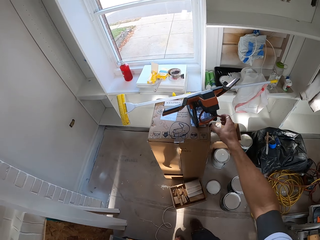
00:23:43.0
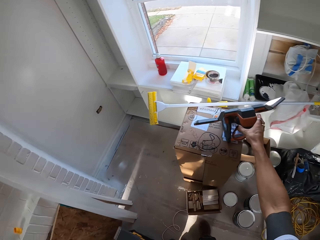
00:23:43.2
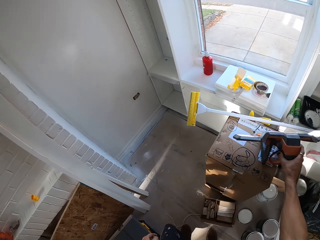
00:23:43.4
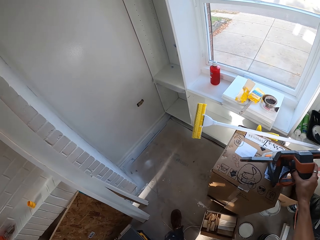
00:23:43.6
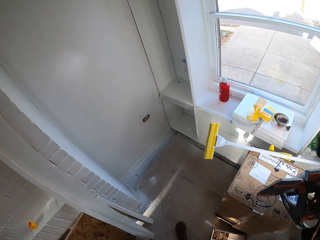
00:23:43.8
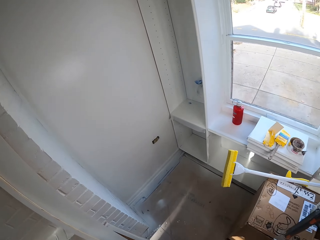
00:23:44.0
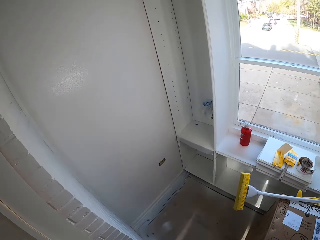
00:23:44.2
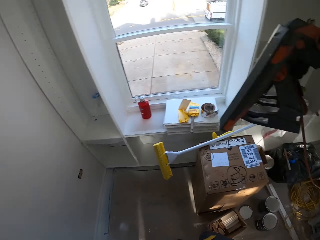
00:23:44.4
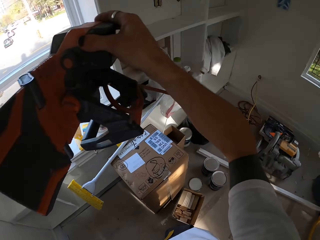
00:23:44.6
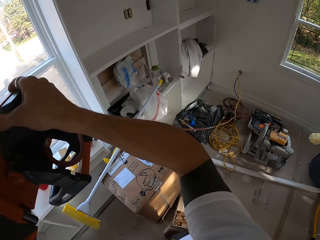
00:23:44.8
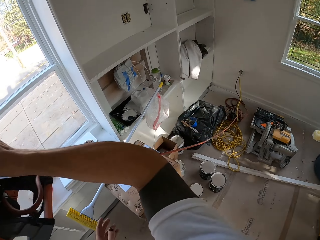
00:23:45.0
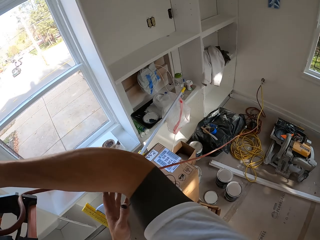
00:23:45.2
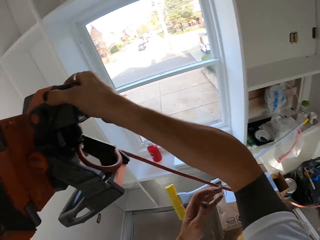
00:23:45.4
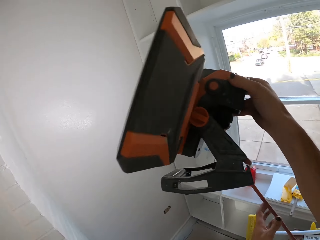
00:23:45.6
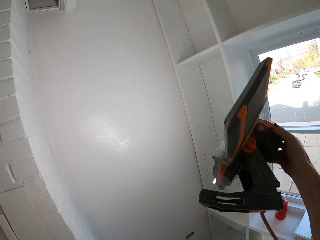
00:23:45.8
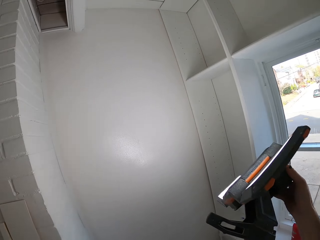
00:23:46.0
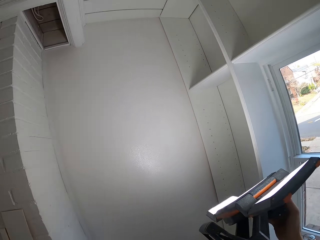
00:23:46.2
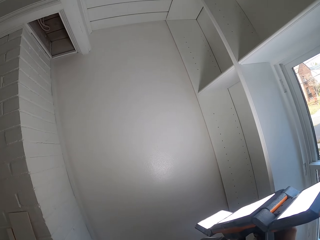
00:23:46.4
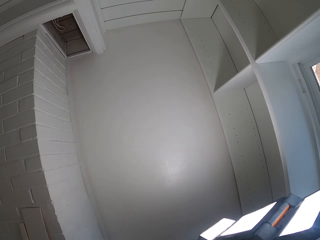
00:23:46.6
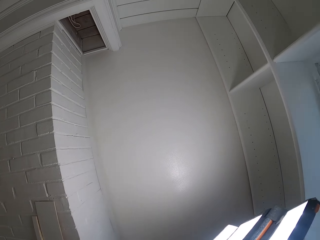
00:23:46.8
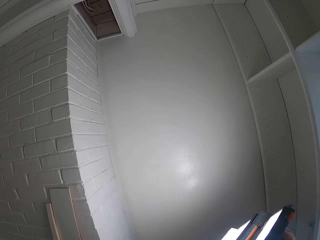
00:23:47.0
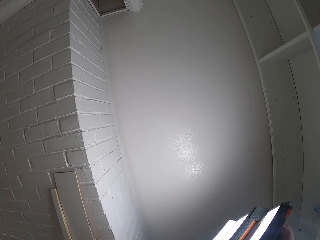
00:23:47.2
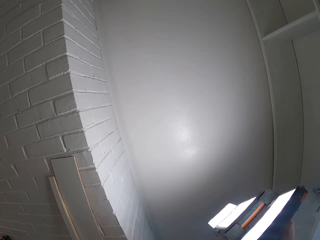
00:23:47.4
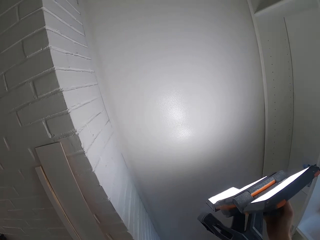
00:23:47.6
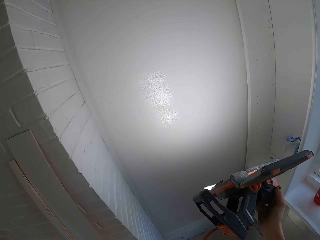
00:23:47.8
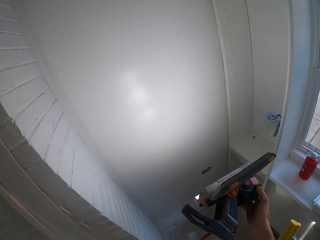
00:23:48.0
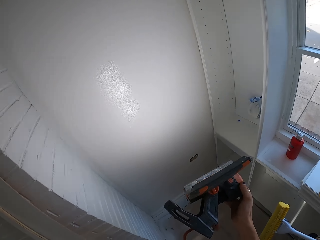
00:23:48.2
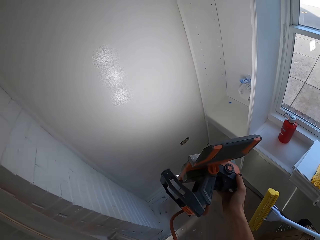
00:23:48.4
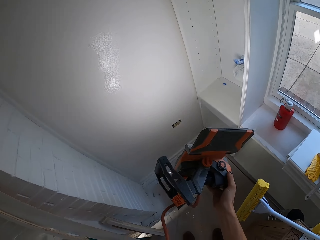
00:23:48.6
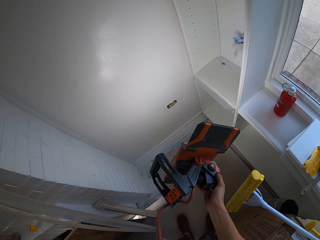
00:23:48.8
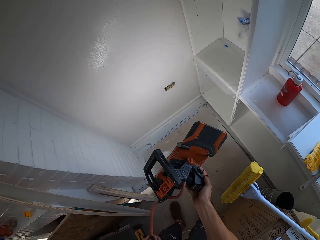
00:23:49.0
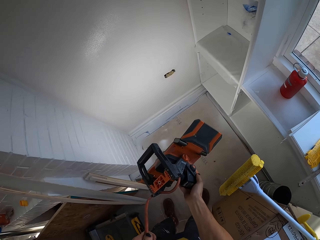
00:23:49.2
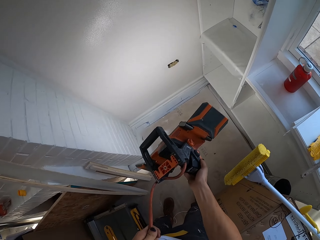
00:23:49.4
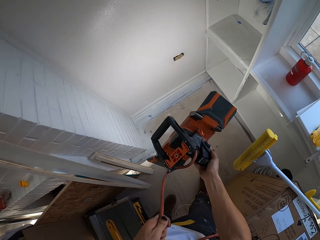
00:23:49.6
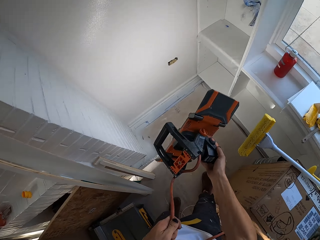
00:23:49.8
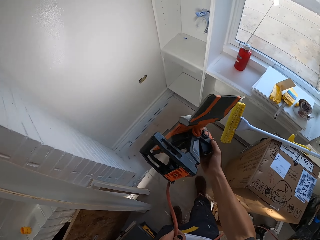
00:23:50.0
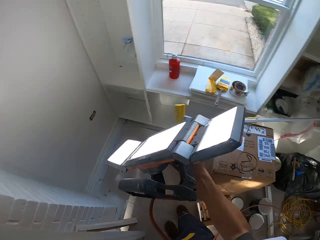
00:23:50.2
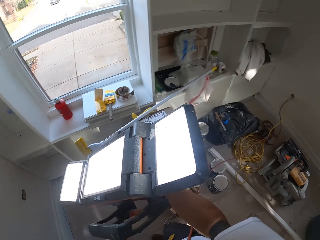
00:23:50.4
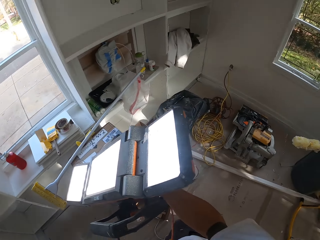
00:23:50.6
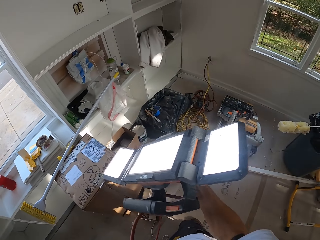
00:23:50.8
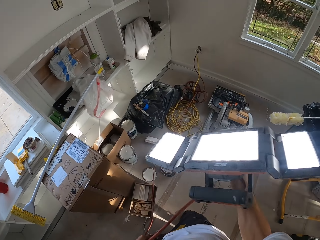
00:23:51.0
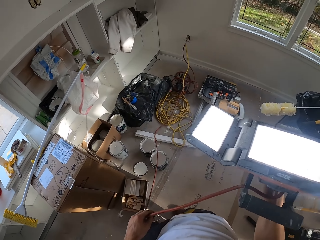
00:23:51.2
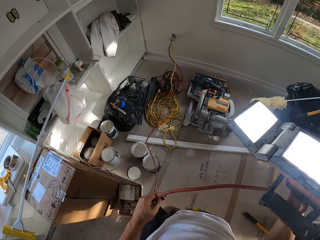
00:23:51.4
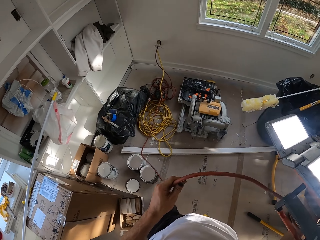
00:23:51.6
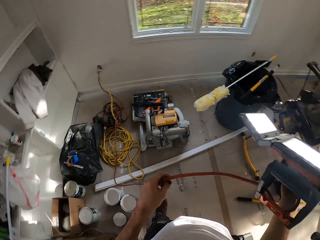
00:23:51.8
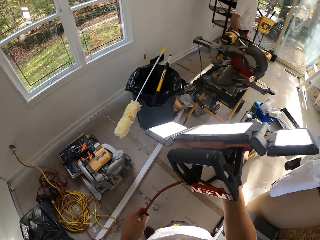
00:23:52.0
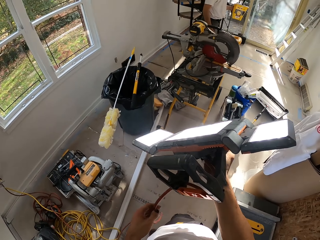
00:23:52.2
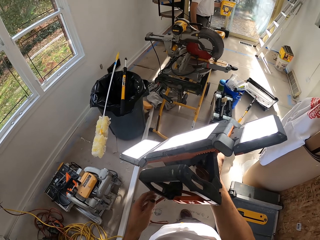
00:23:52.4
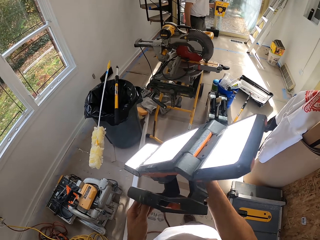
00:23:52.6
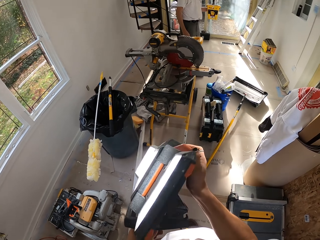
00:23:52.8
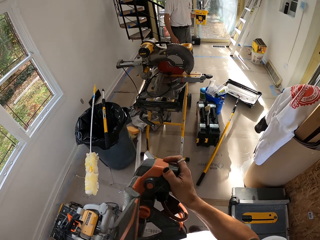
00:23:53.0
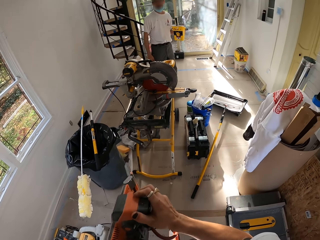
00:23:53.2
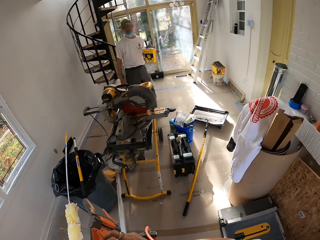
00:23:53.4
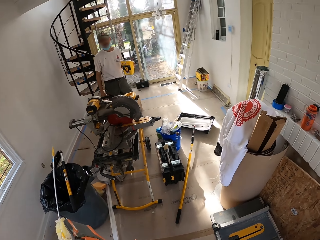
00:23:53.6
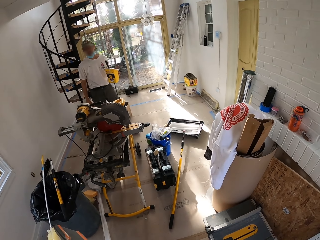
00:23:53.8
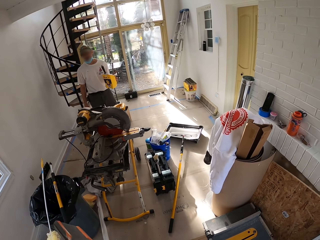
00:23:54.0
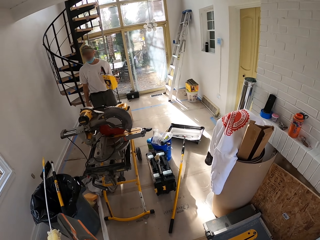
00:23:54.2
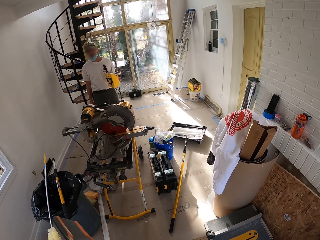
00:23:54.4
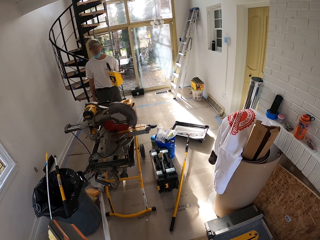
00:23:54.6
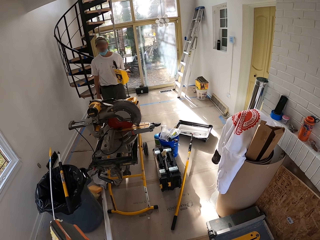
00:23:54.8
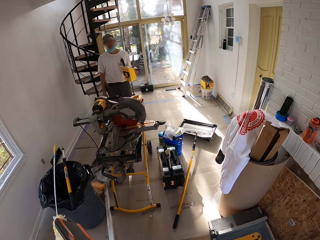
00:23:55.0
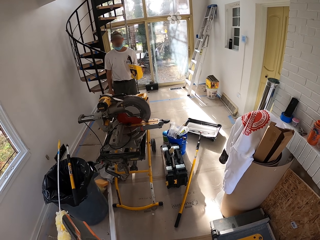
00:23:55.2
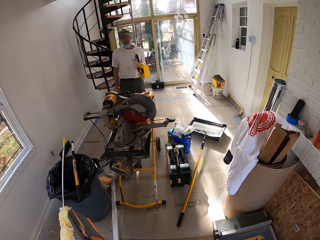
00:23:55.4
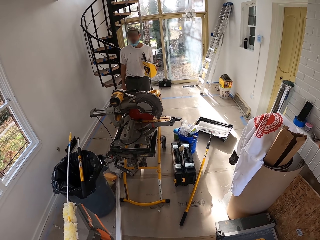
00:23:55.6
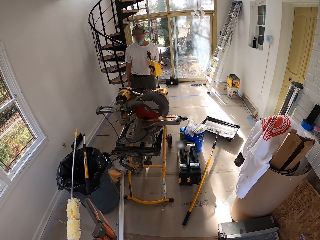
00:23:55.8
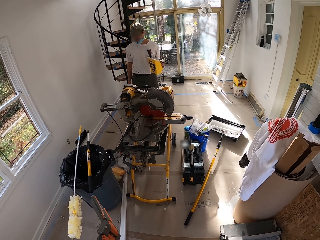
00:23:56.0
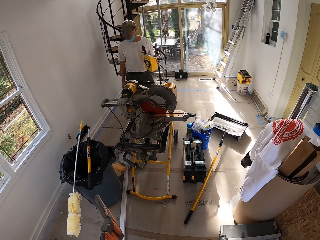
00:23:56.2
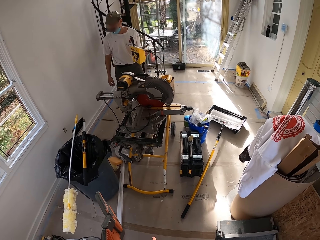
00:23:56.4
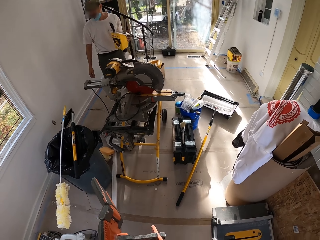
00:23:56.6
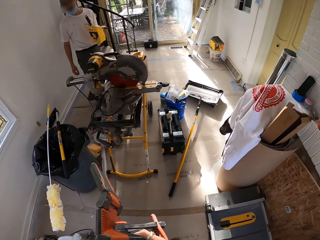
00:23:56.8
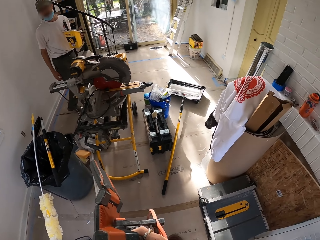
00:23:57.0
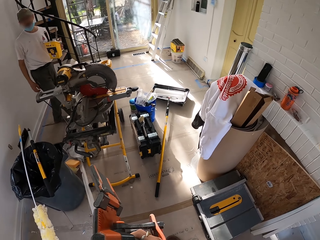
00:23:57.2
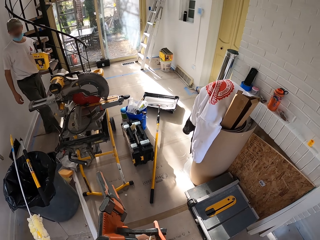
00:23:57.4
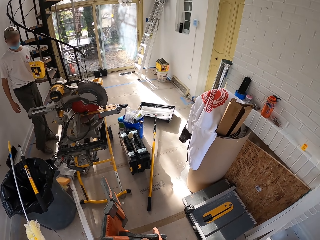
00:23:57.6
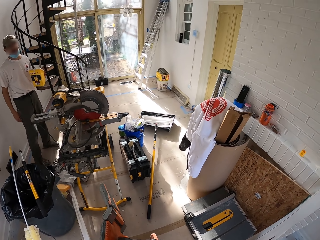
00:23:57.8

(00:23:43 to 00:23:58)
The camera wearer picks up a hand light from the stool. They hold the hand light. They look around the room.

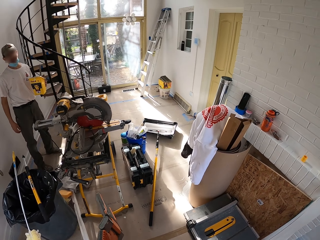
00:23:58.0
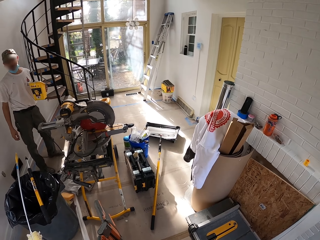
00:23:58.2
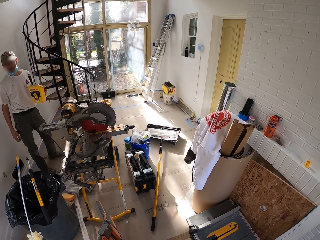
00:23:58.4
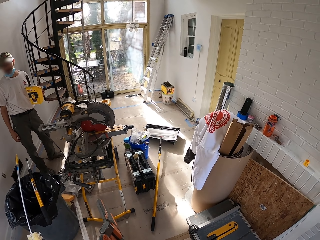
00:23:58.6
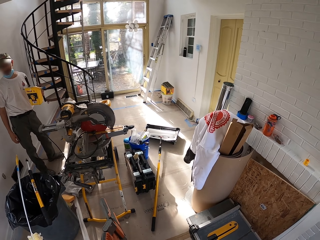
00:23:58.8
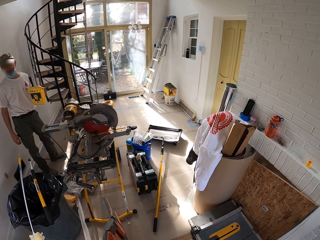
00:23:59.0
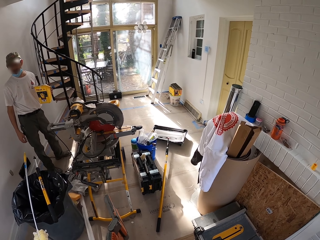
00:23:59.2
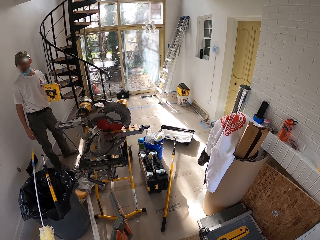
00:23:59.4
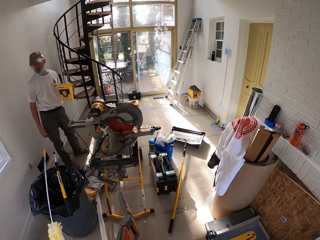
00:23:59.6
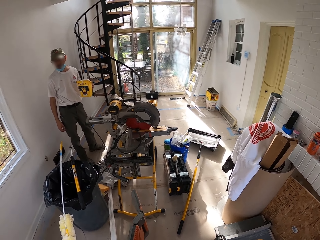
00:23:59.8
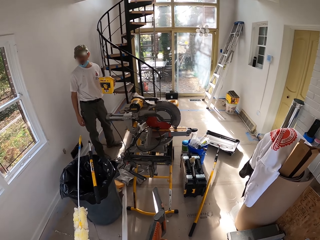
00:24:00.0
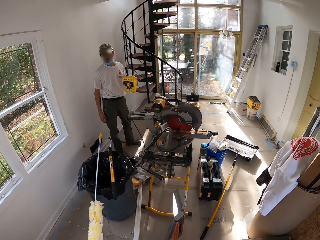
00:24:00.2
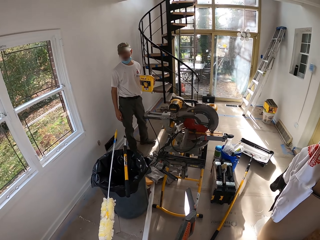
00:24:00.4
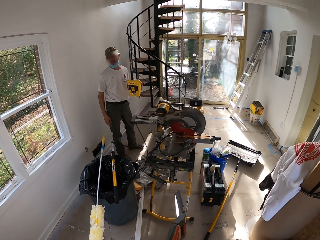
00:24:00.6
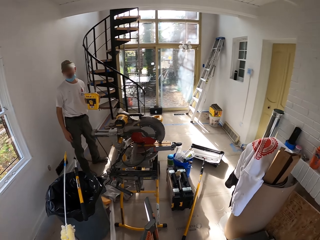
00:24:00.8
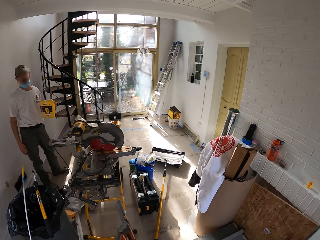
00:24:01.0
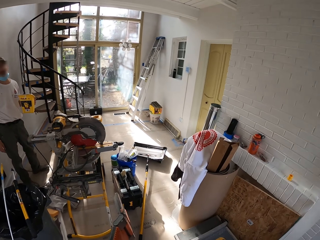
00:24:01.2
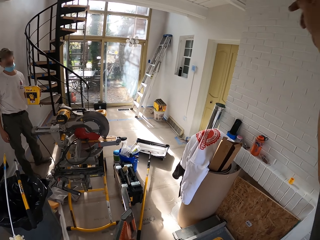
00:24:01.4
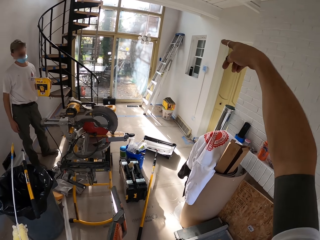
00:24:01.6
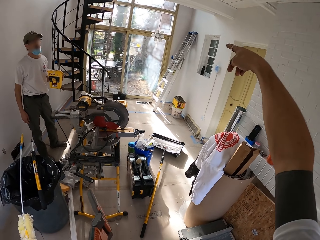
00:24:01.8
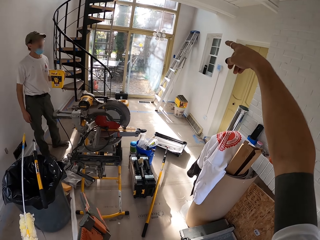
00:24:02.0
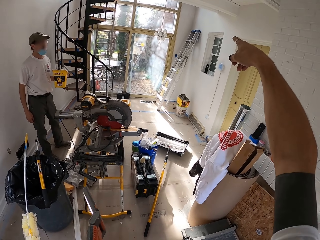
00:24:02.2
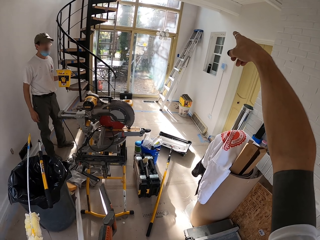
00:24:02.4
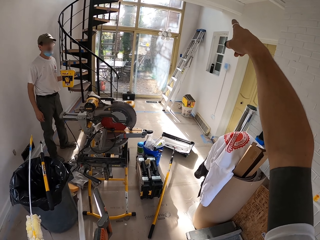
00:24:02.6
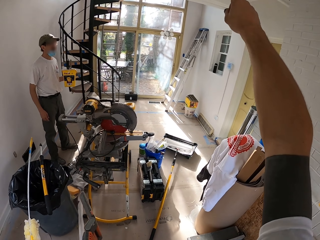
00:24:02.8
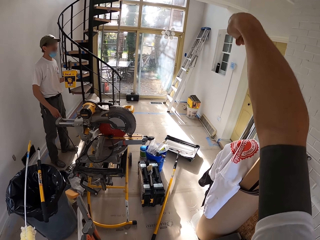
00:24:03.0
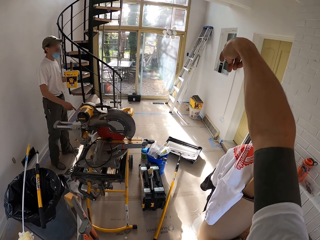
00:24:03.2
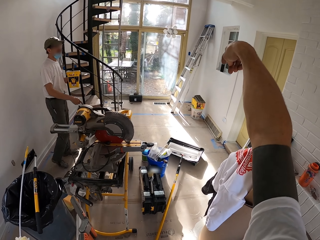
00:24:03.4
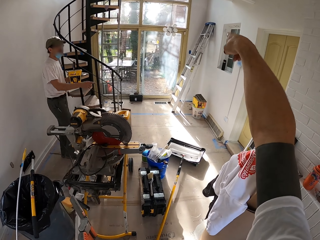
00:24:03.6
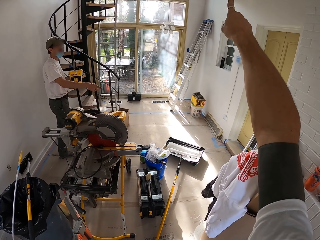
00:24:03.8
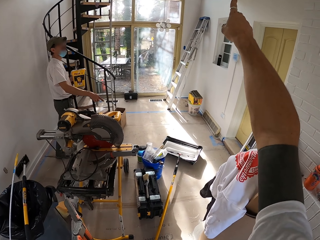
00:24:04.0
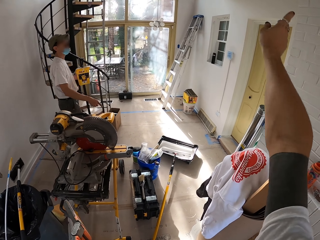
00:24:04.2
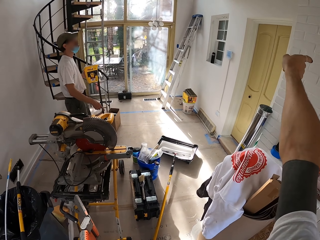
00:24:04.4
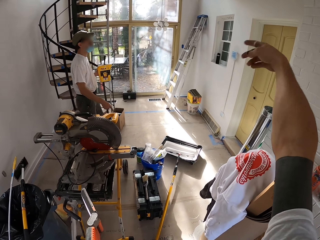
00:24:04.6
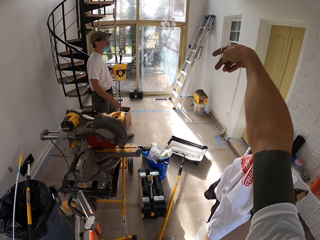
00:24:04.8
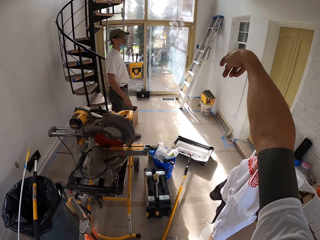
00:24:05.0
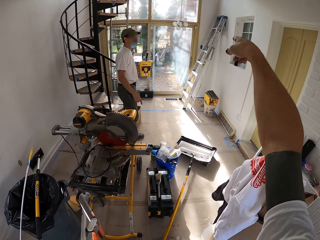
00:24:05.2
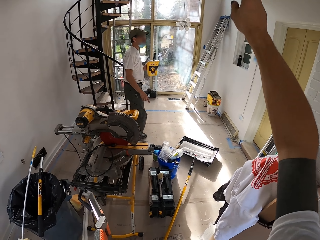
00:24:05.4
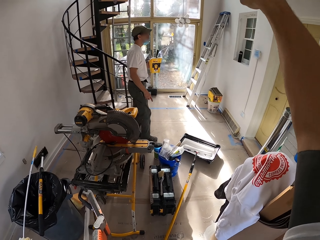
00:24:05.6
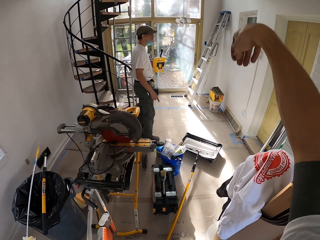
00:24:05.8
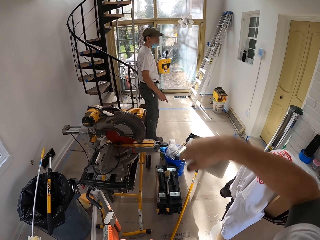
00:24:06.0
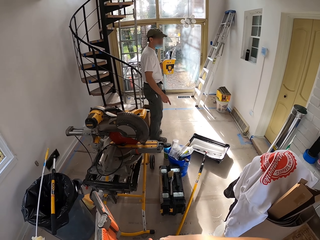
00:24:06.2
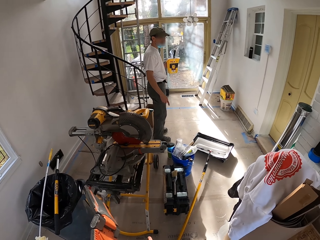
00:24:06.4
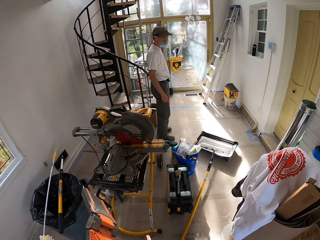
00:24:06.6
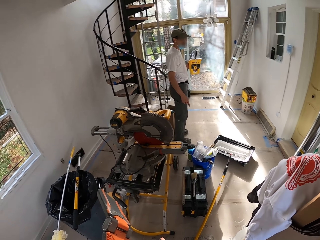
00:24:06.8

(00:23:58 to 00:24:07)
The camera wearer moves his hand. He points his finger.
